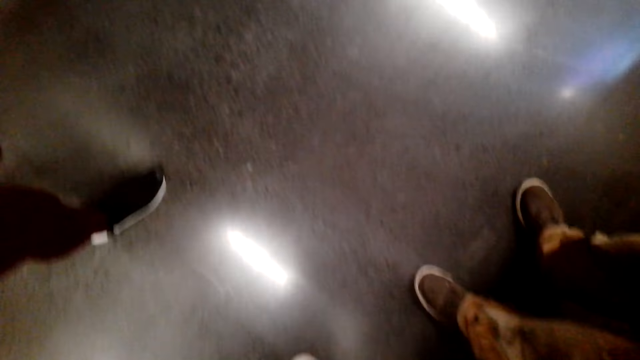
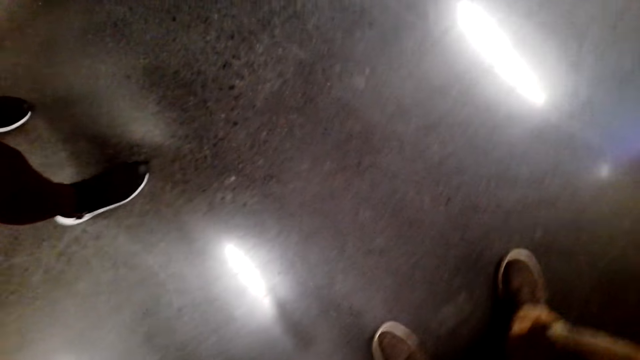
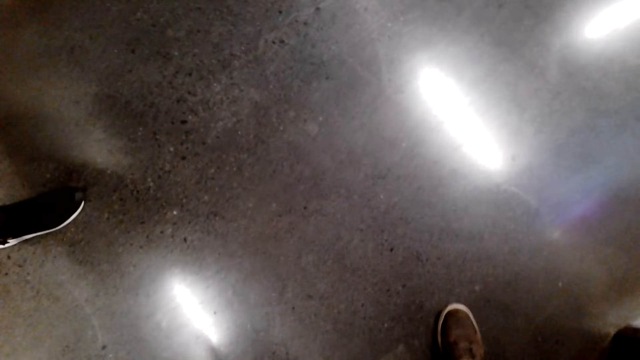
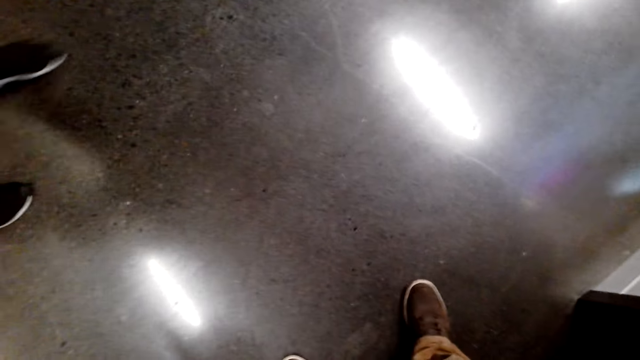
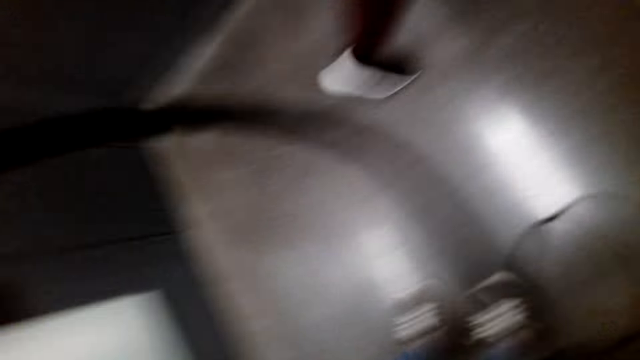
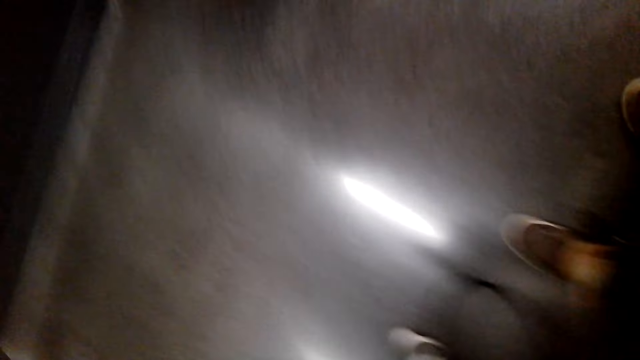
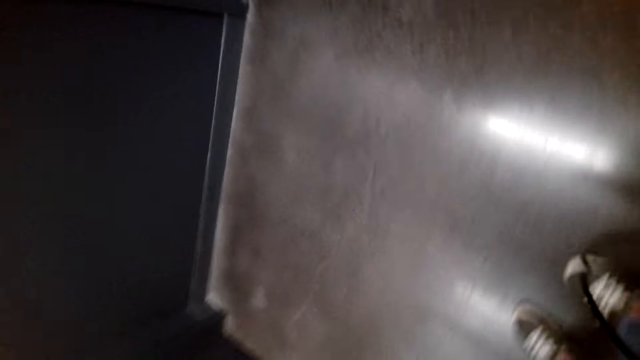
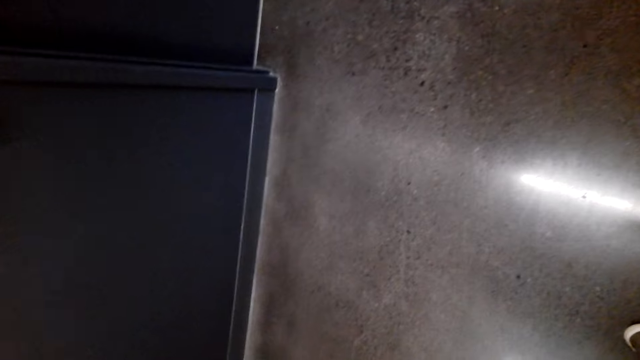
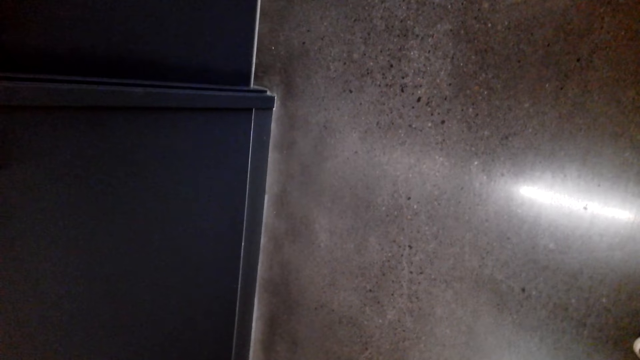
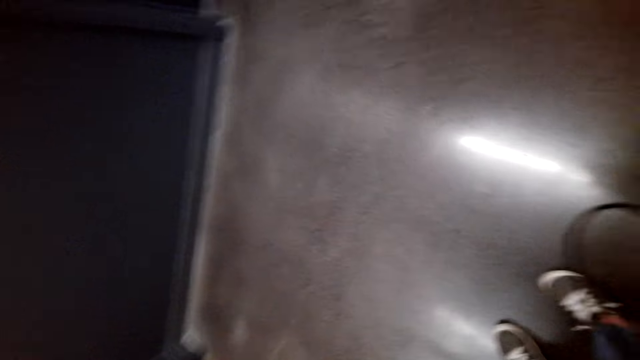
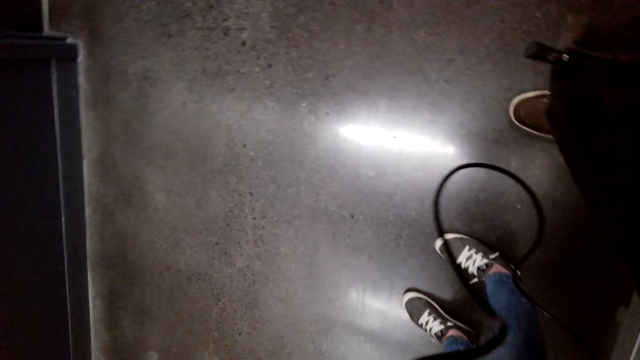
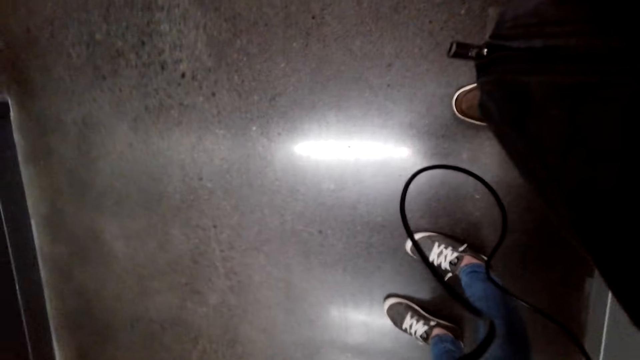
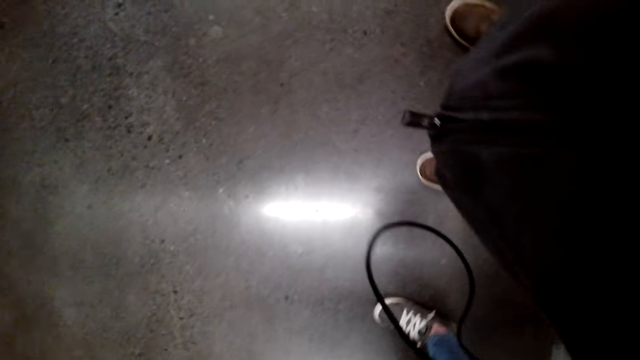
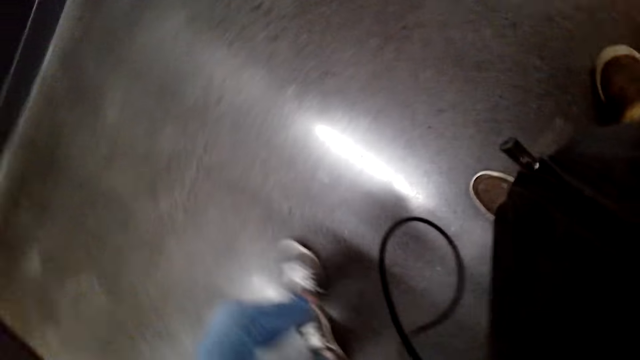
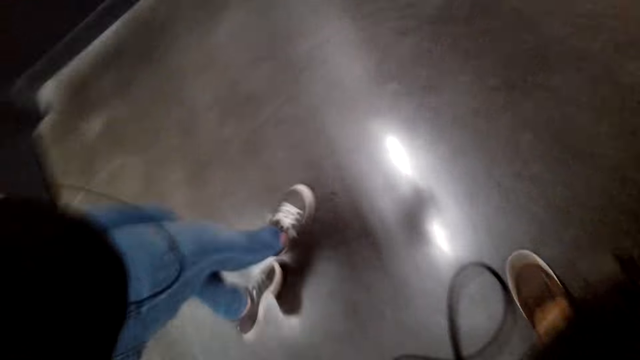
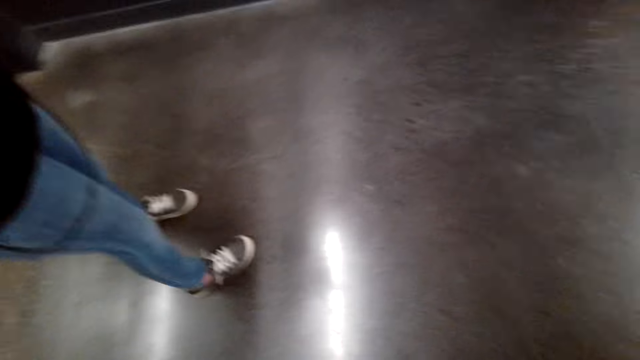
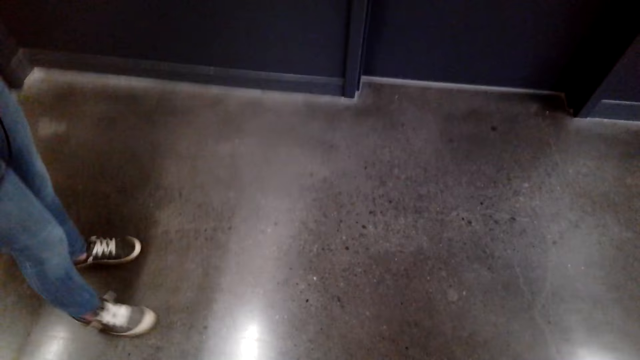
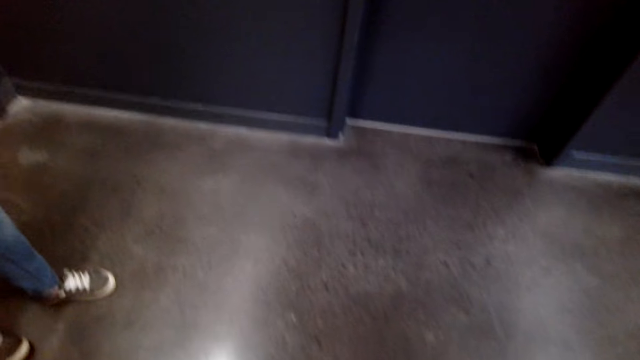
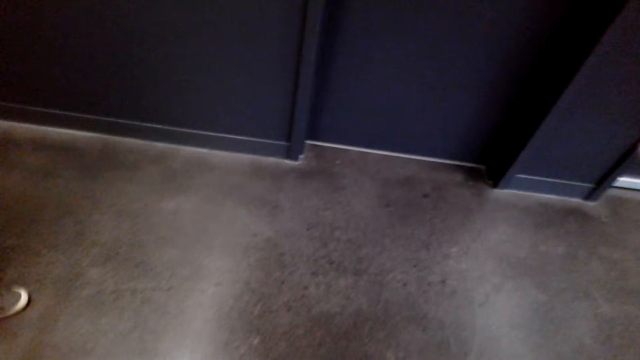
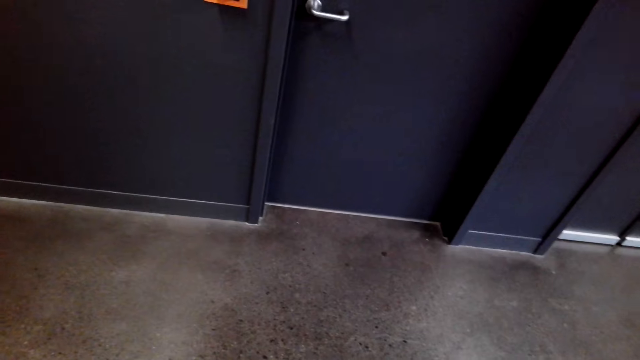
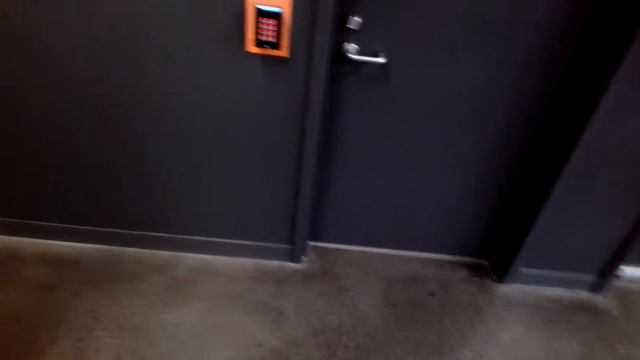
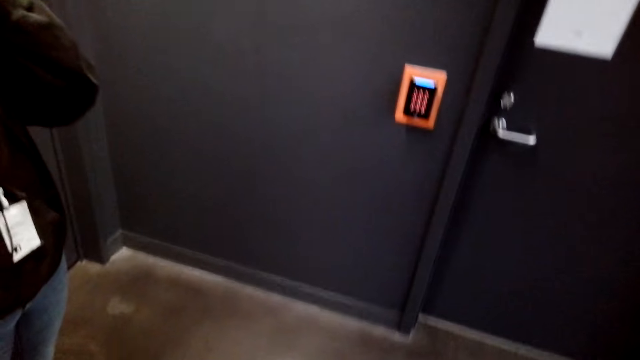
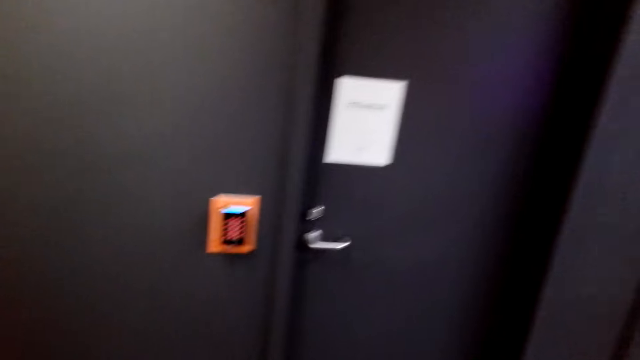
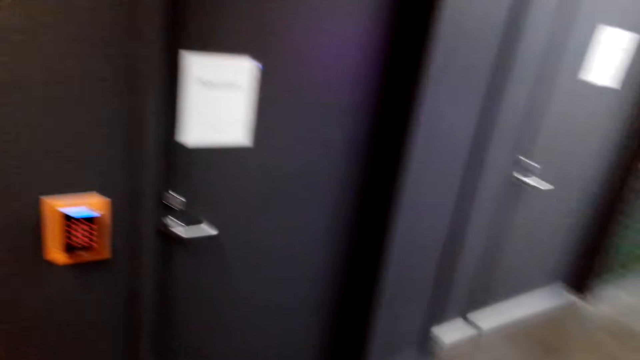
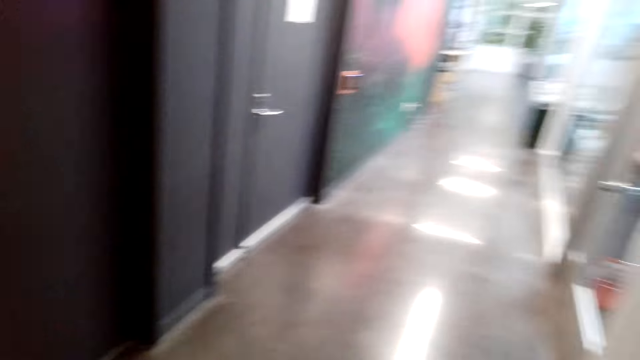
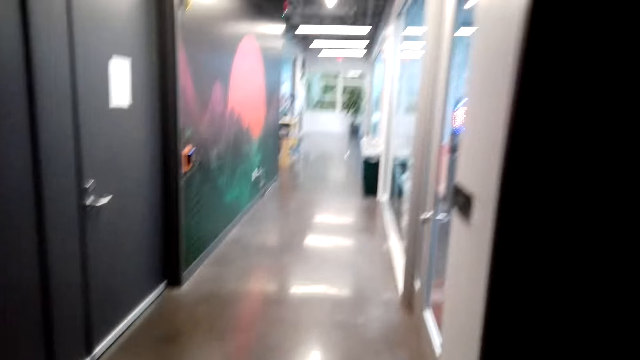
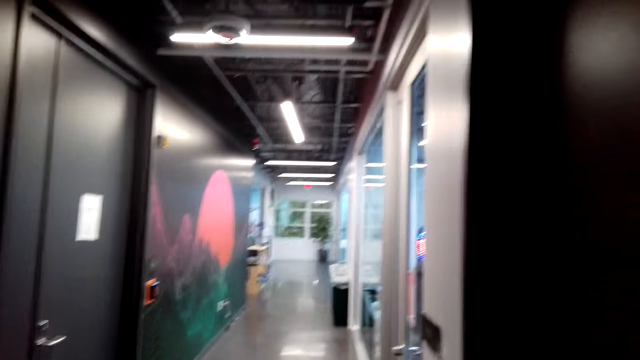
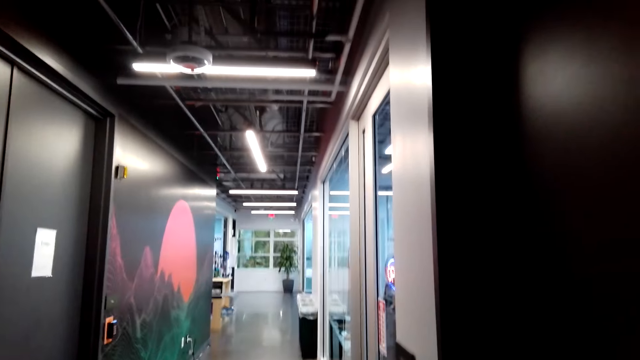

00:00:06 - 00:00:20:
The camera wearer adjusts a camera. A lady walks around a corridor. The camera wearer looks around the corridor. They adjust the camera.

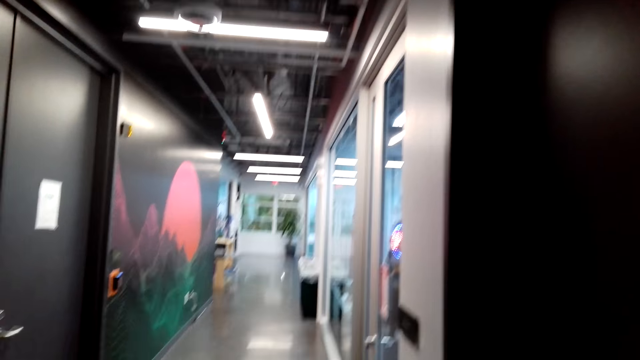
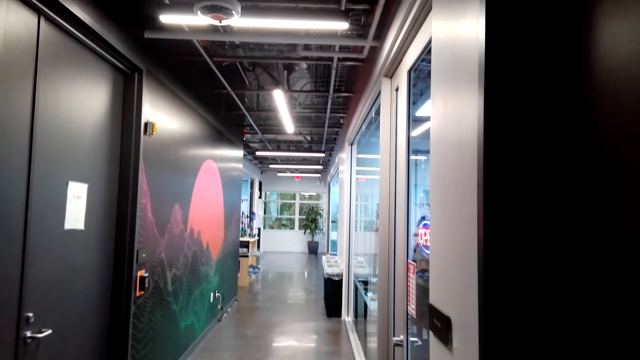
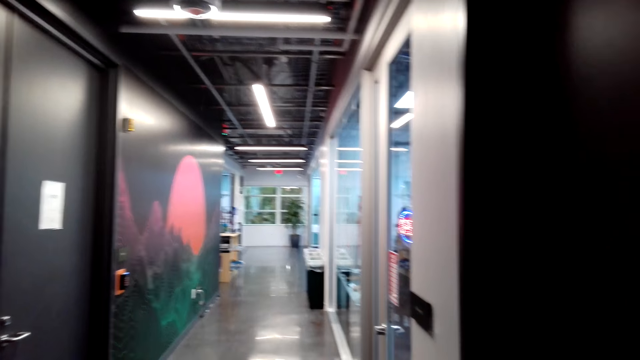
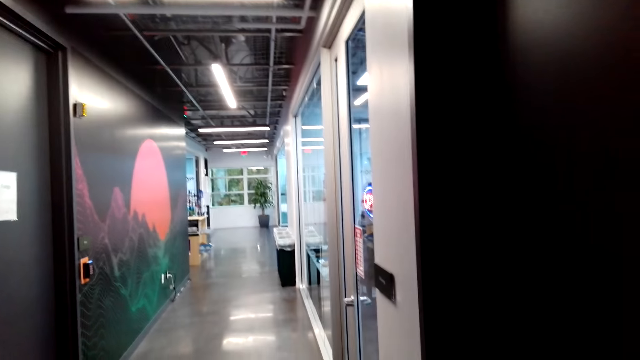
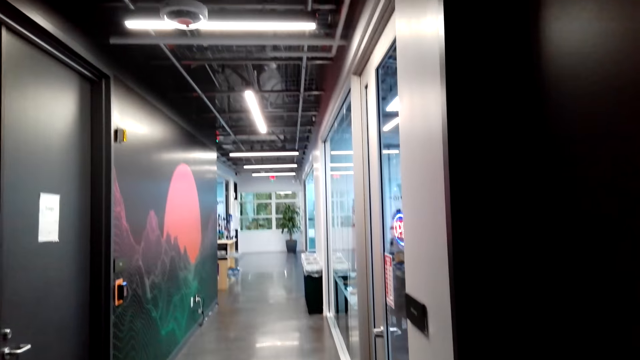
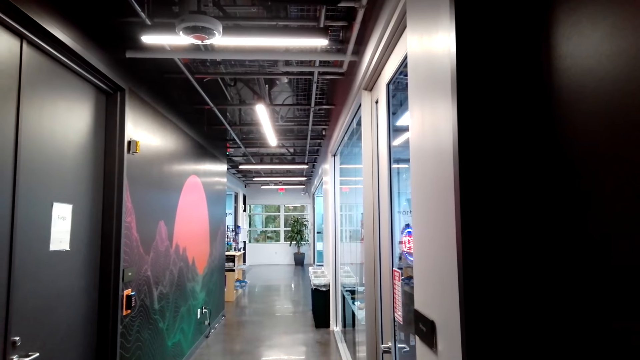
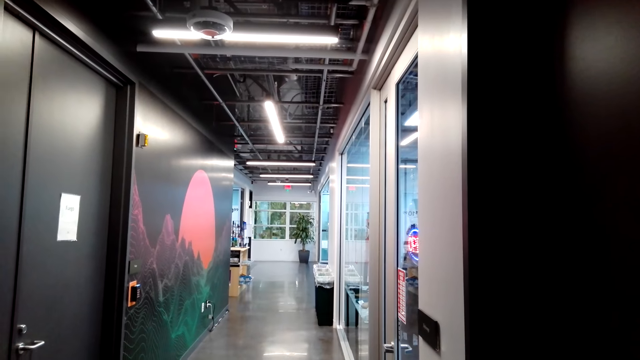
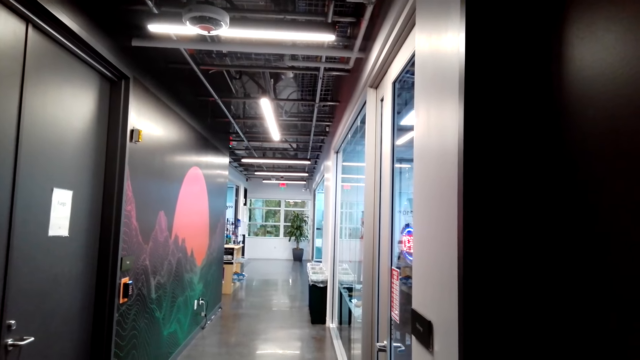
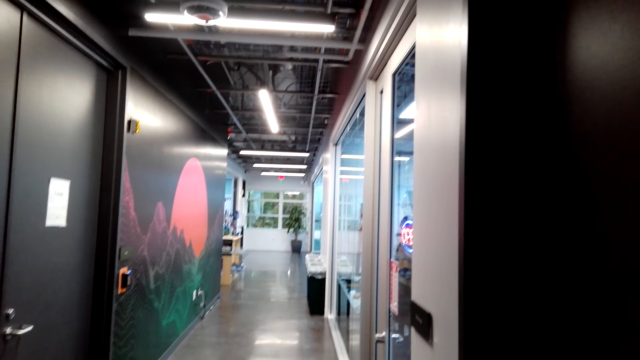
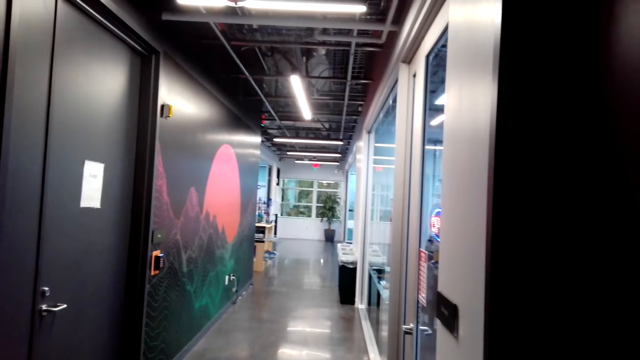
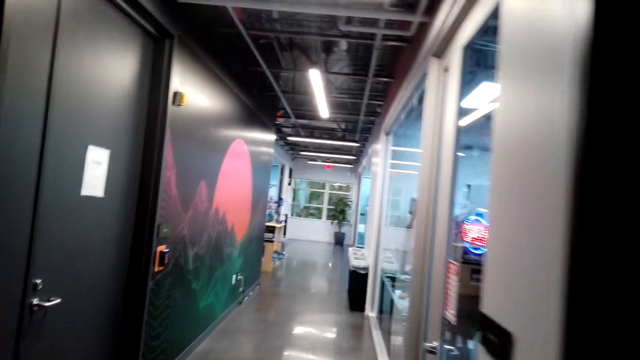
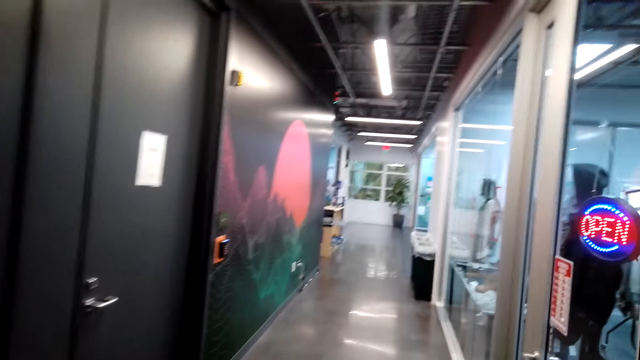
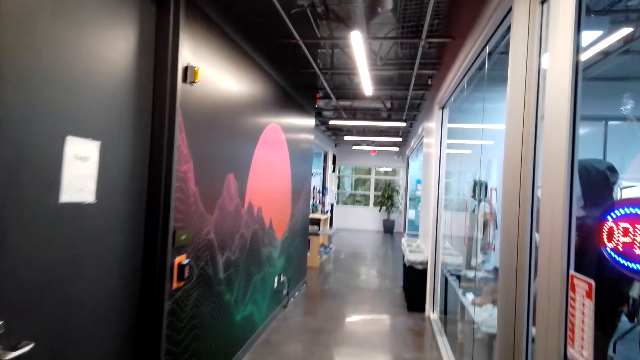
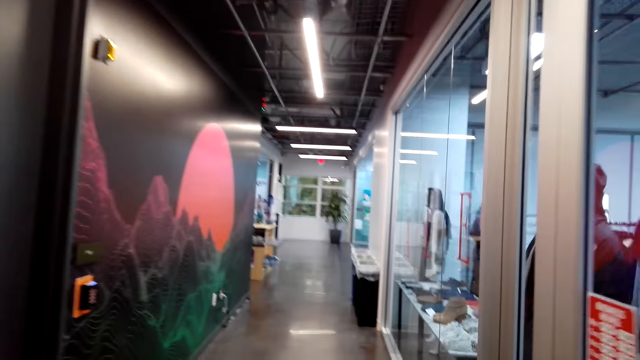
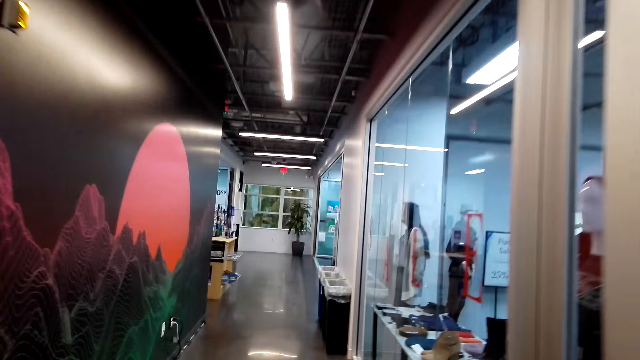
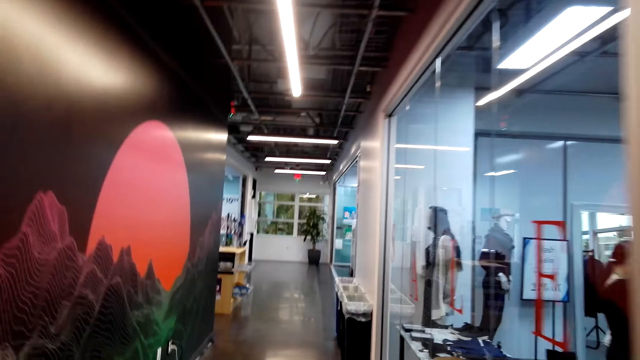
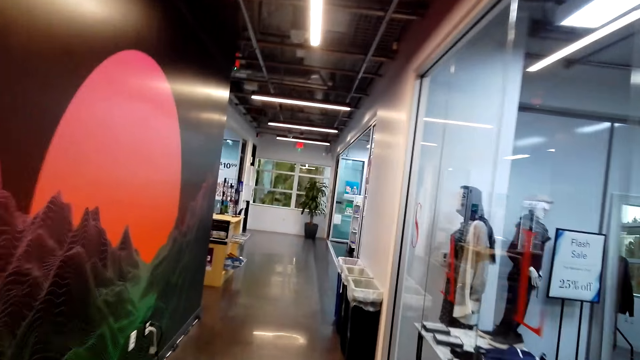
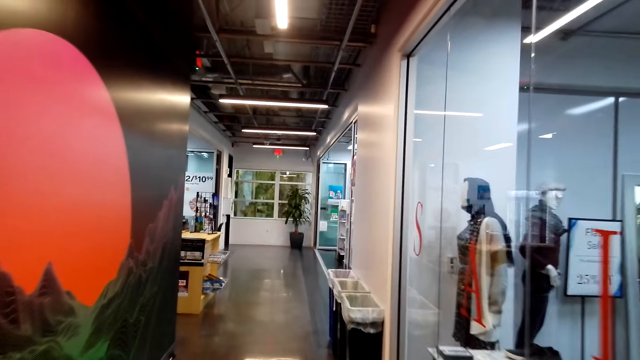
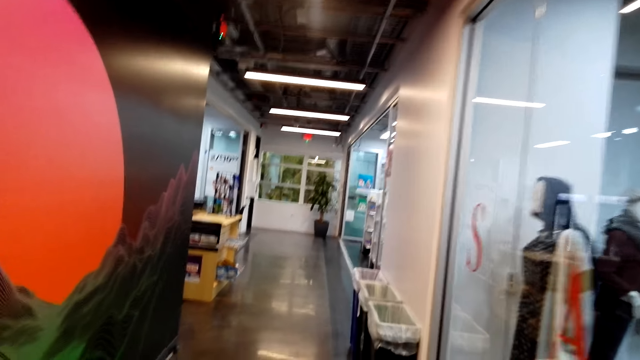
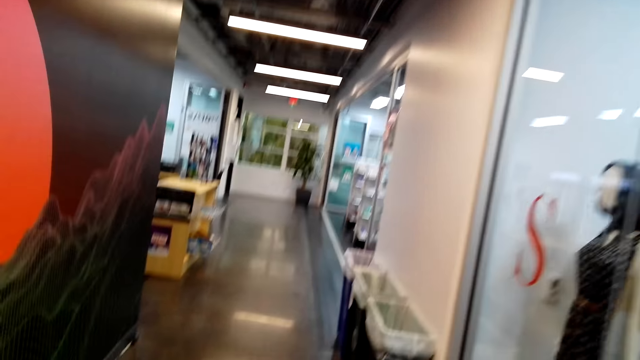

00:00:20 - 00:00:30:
The camera wearer looks around a corridor. They walk around the store. They walk around the corridor.
